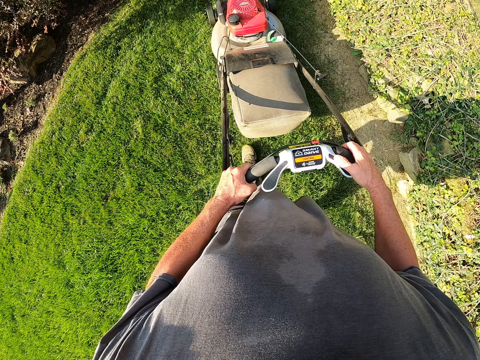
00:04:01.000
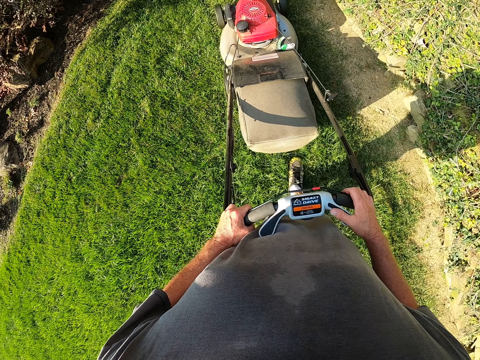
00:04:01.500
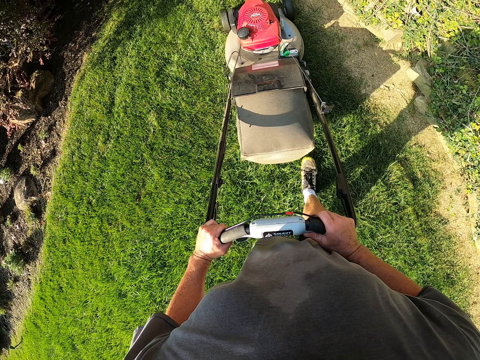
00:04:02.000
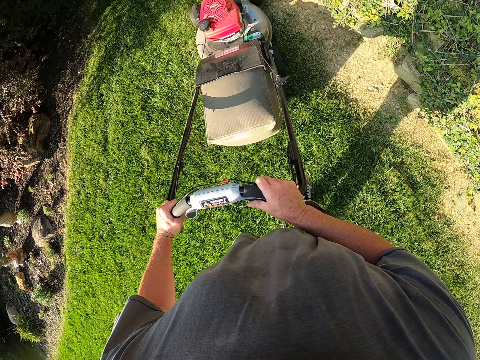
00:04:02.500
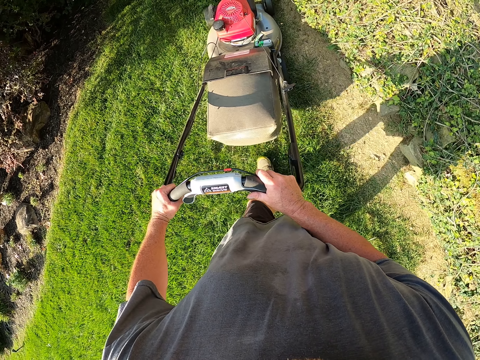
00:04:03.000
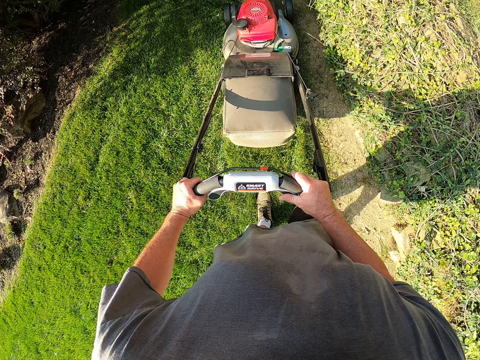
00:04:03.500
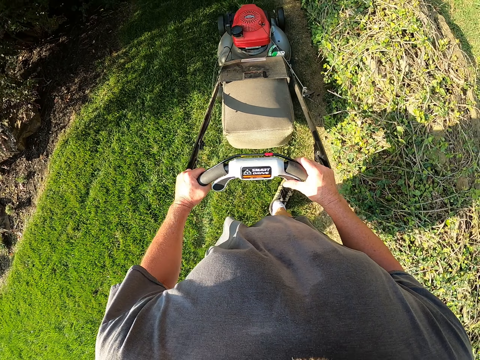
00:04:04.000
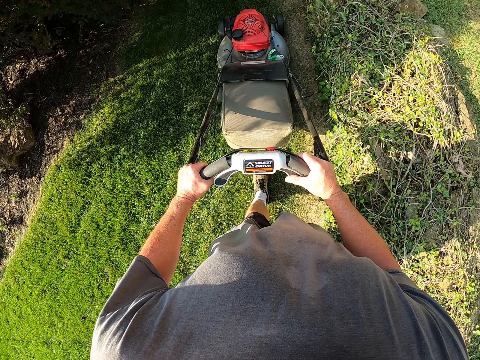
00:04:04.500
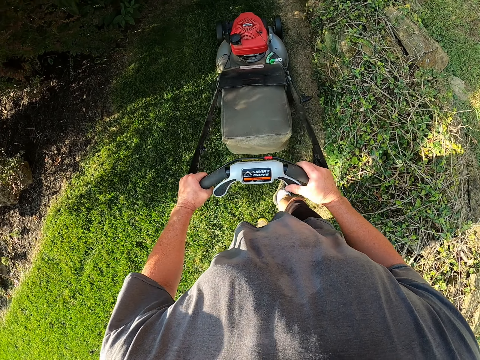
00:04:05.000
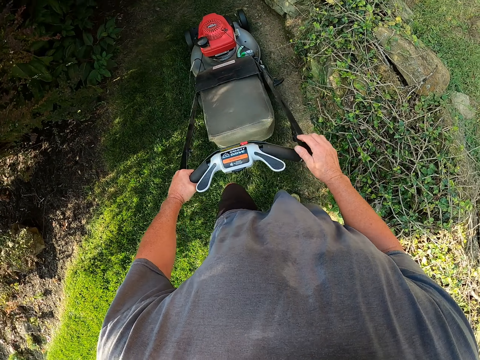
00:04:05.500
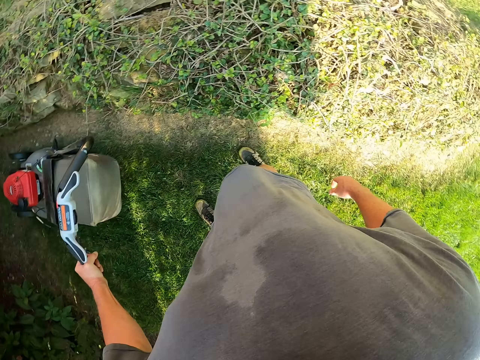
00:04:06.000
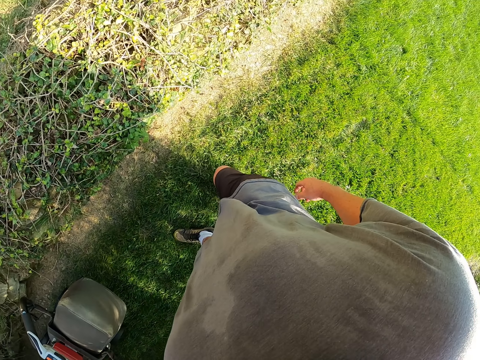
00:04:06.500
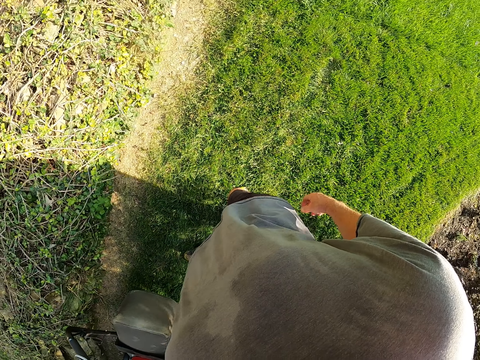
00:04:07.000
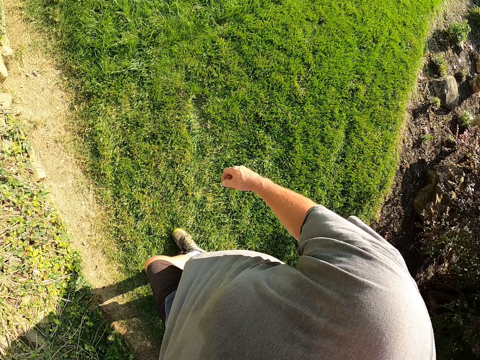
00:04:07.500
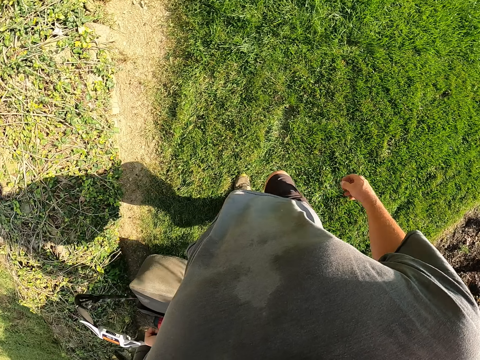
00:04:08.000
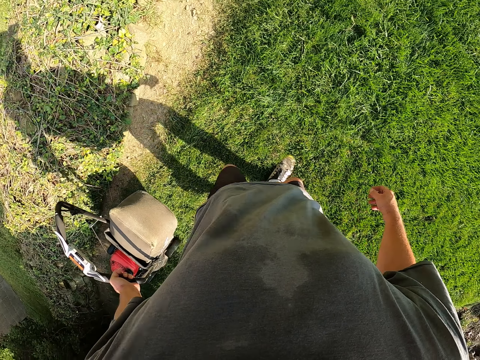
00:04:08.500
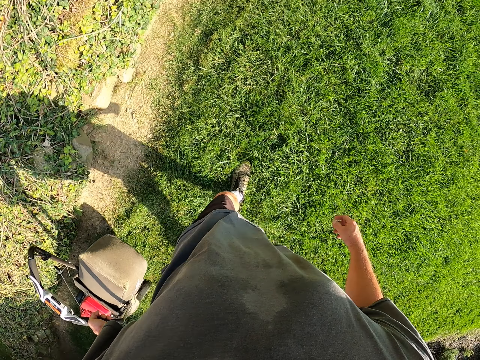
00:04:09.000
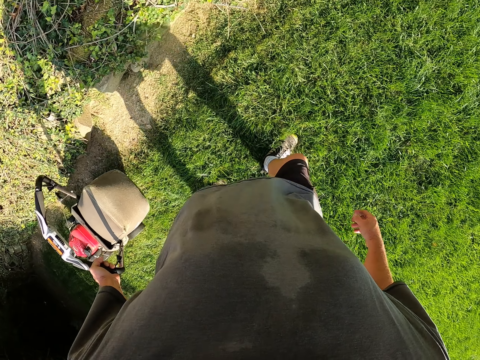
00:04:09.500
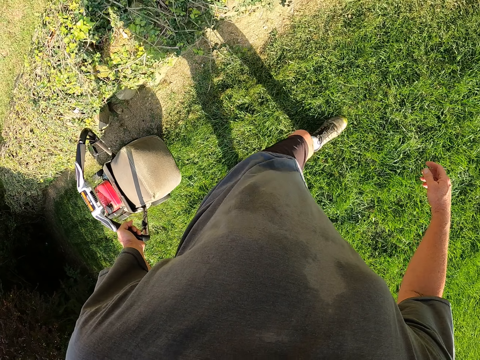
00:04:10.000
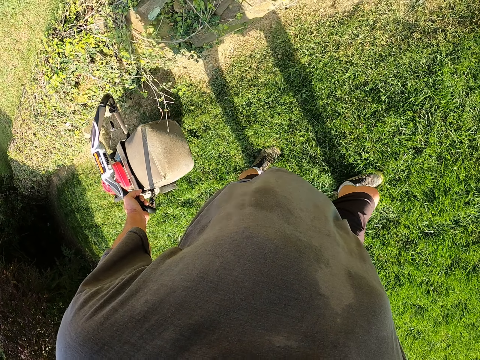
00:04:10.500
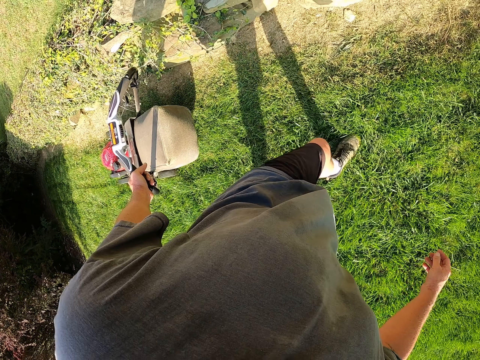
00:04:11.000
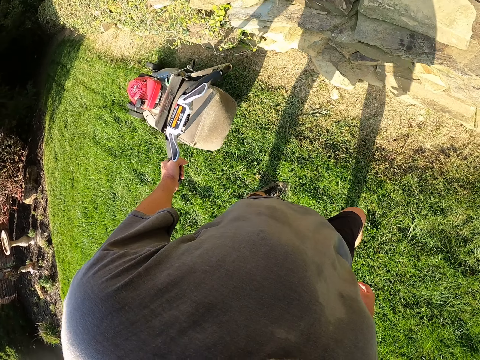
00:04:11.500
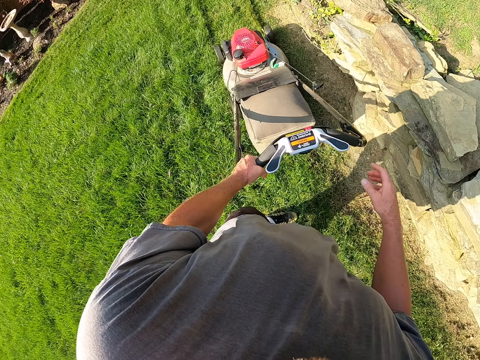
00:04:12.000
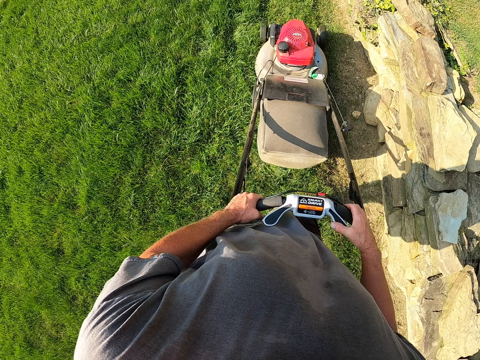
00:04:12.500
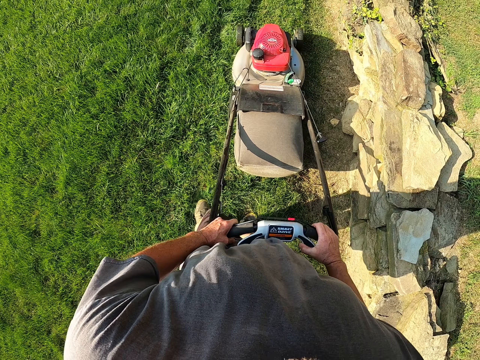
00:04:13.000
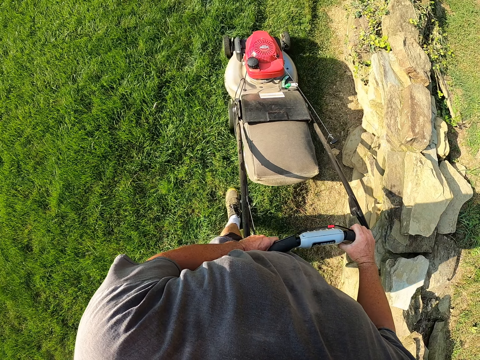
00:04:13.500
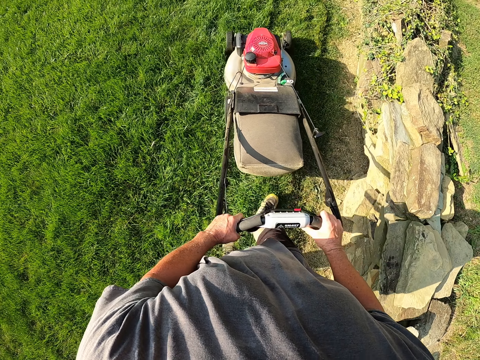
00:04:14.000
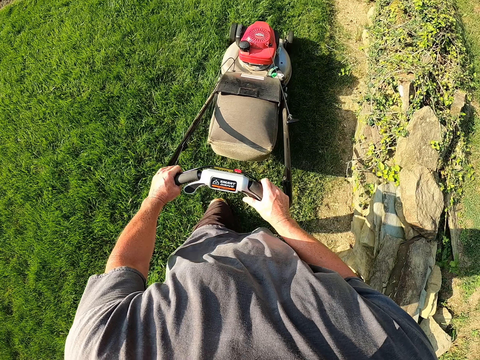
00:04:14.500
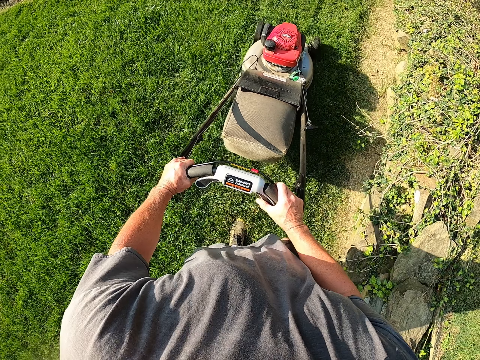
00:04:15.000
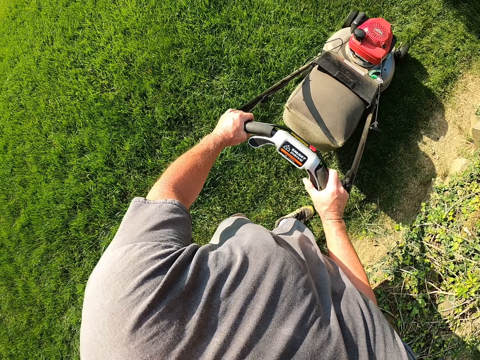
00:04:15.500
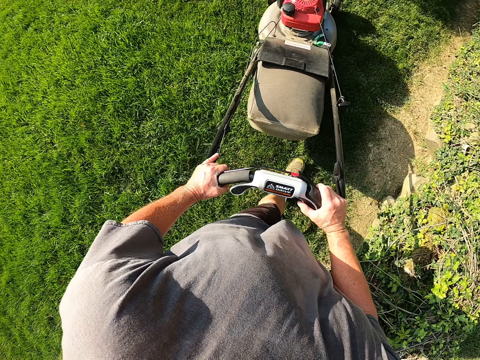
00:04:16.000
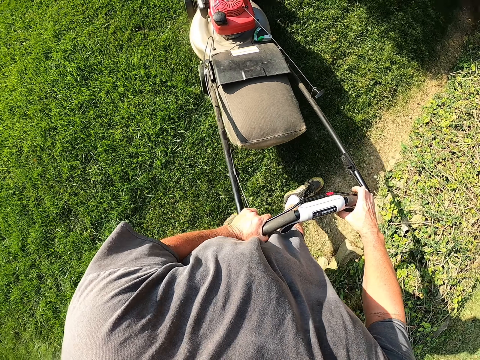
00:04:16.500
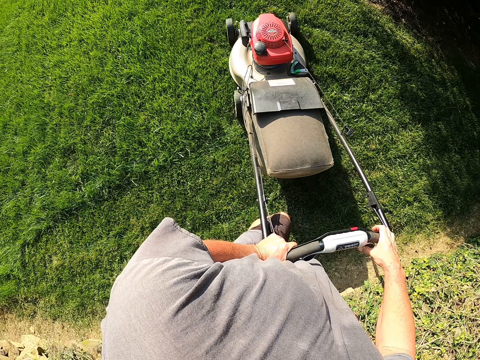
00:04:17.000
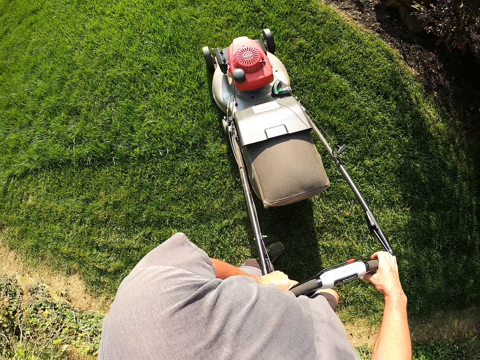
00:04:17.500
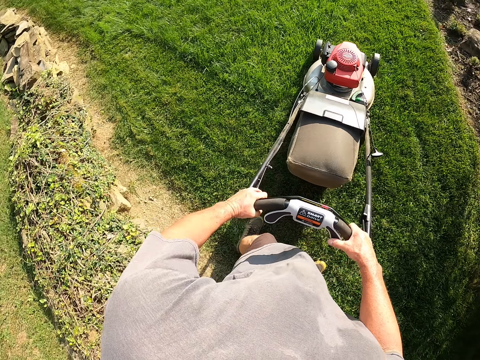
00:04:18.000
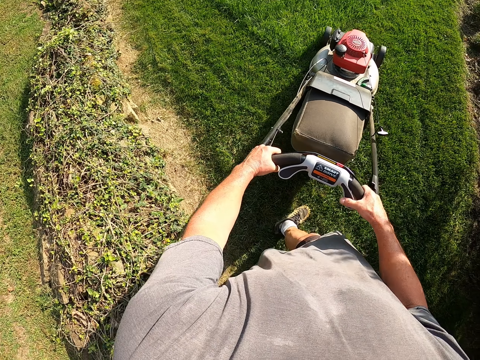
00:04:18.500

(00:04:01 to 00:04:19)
The camera wearer cuts the grass with the lawnmower. They pull the lawnmower backwards. They cut the grass with the lawnmower.

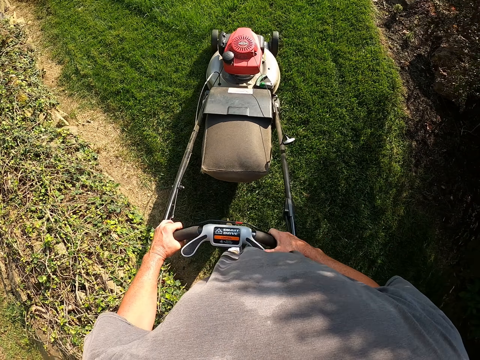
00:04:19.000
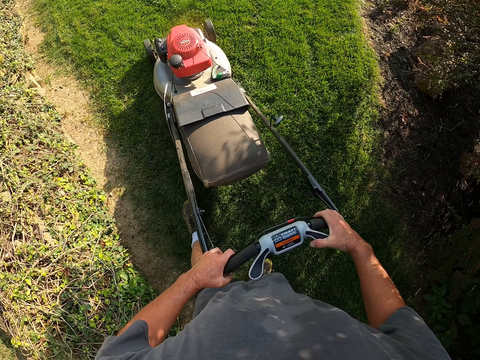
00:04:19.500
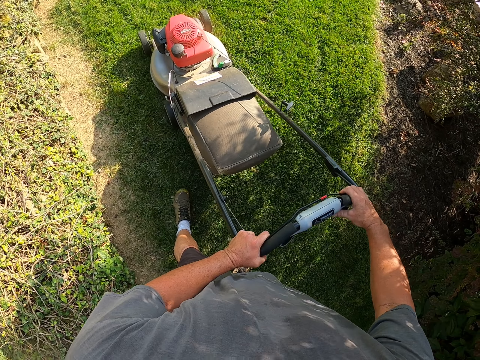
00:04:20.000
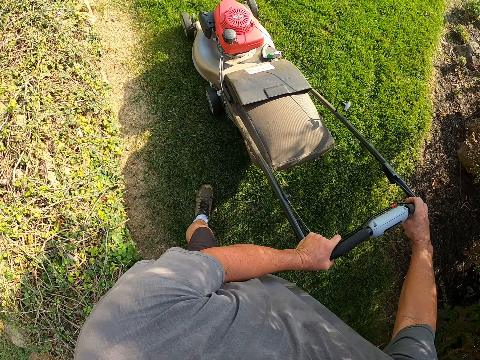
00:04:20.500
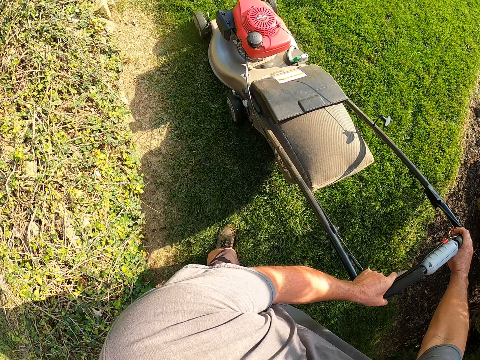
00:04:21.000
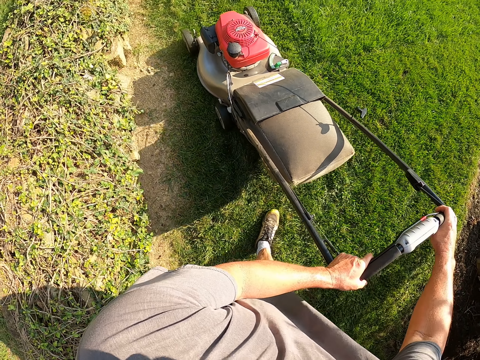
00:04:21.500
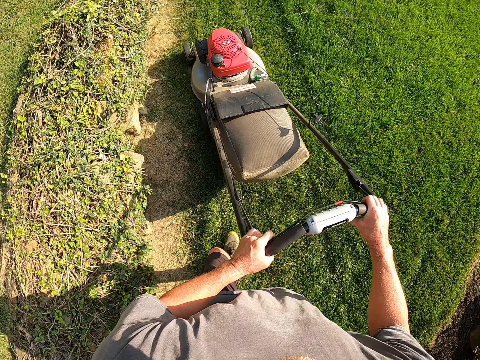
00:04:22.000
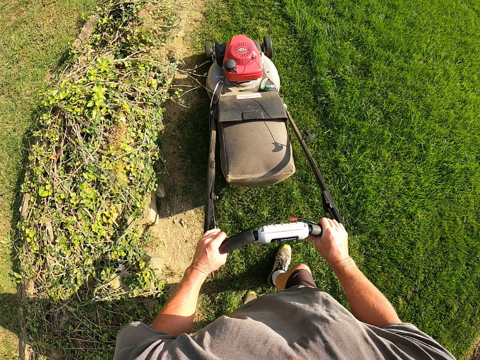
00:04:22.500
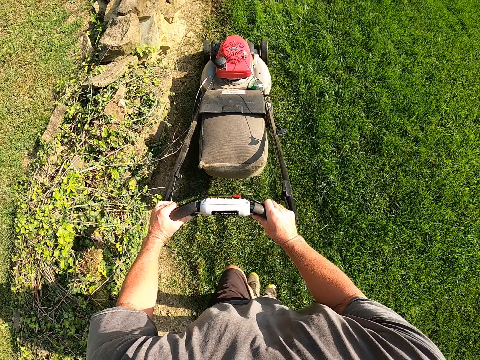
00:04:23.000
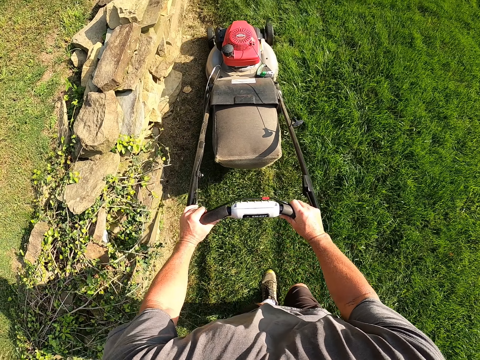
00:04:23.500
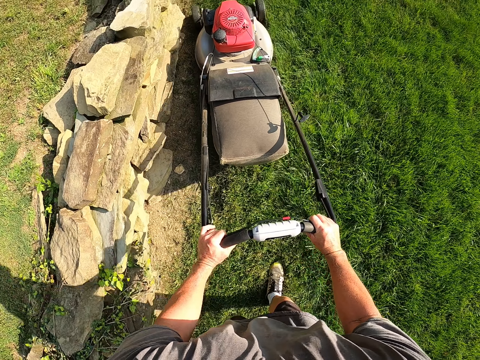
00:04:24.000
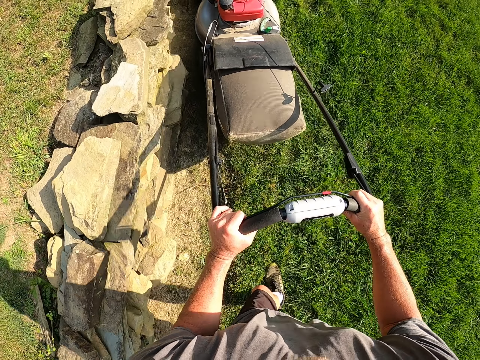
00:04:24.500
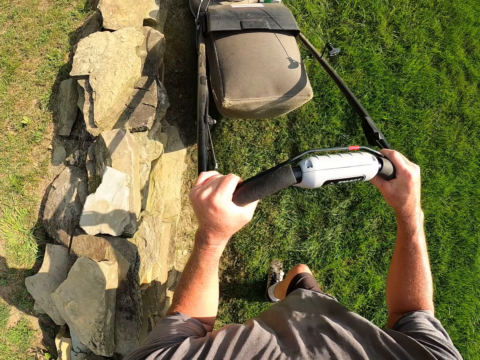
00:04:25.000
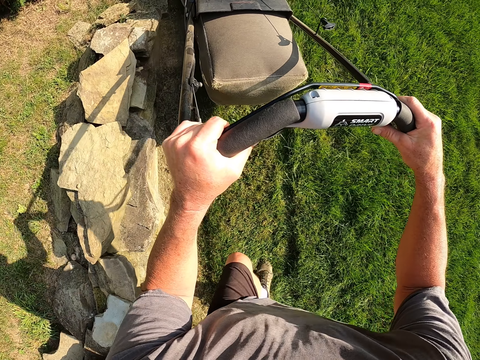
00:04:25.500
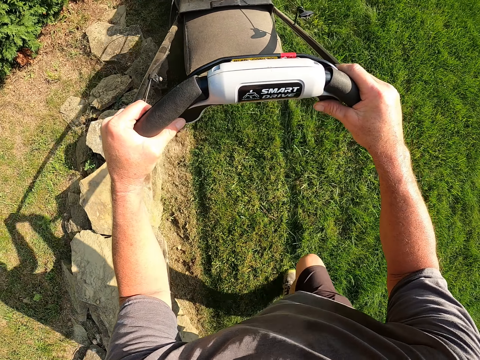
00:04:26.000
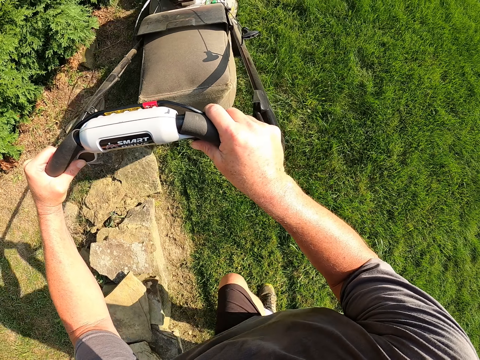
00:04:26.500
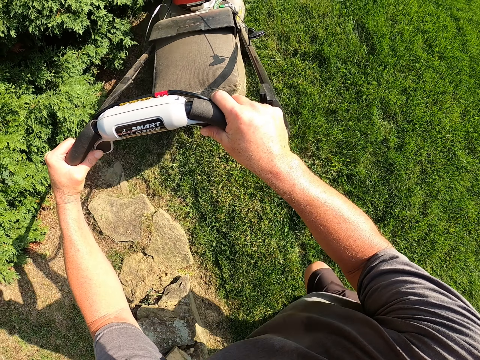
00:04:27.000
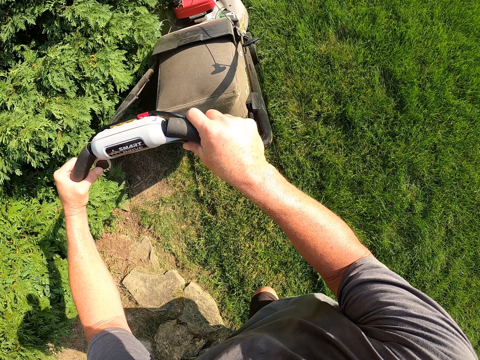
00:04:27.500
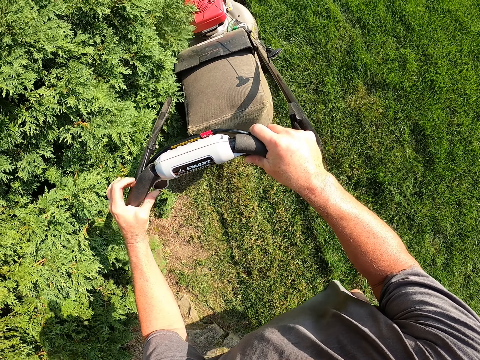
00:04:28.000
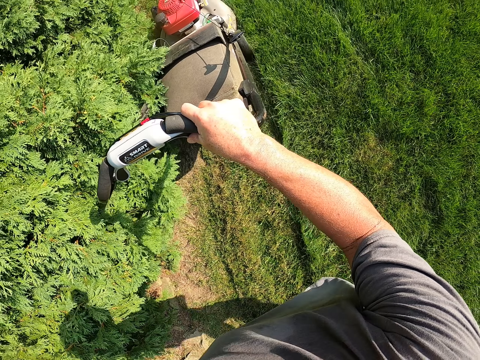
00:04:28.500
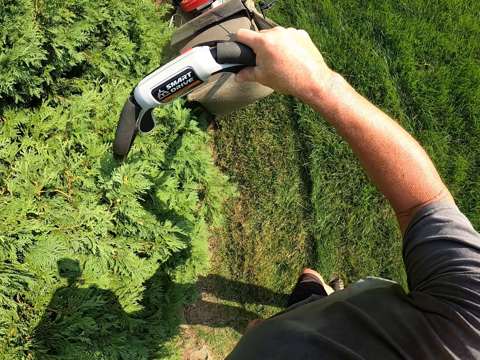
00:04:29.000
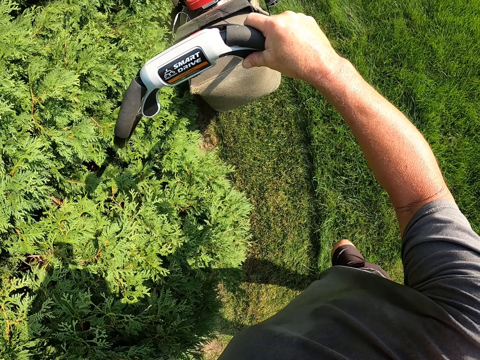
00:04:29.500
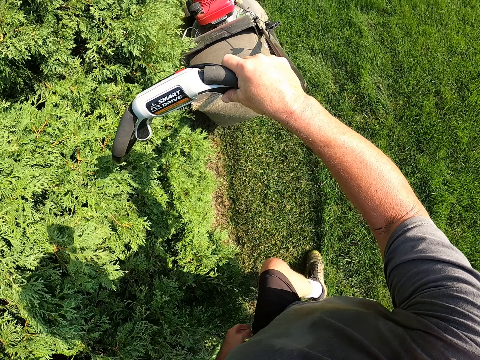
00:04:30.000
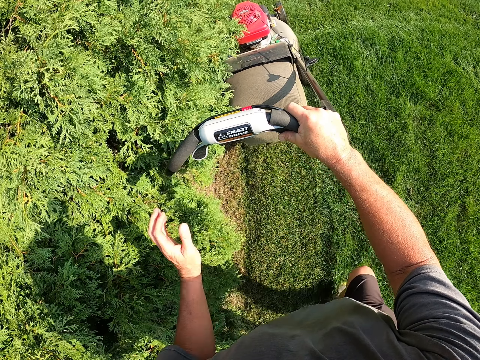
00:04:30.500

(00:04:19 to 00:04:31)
The camera wearer cuts the grass with the lawnmower.
